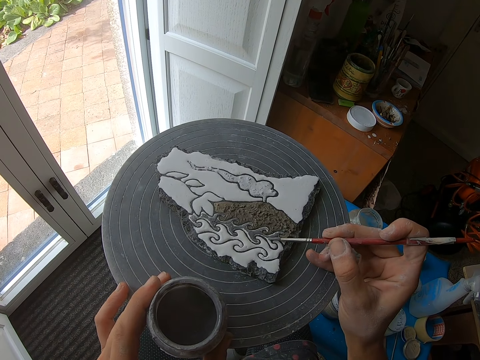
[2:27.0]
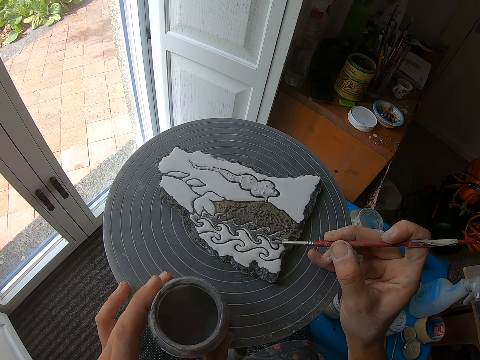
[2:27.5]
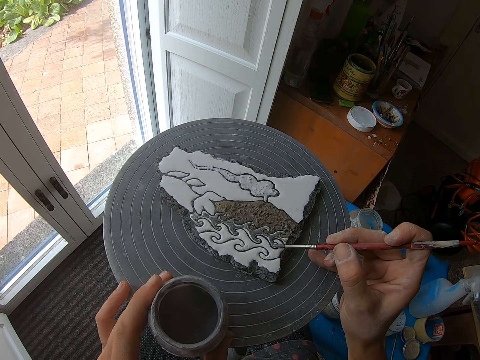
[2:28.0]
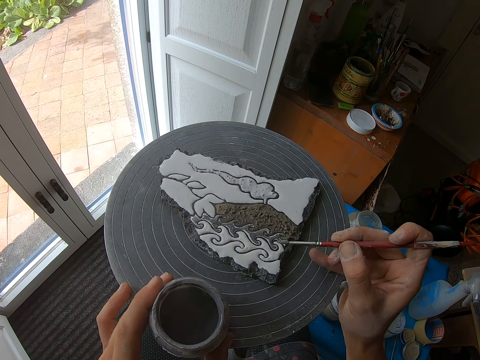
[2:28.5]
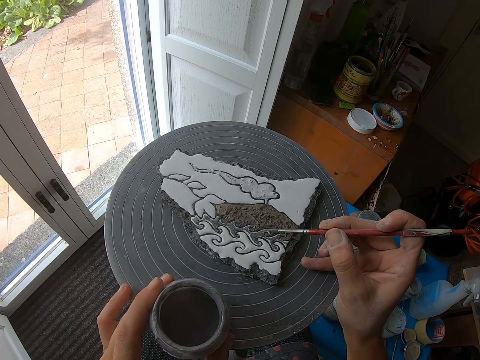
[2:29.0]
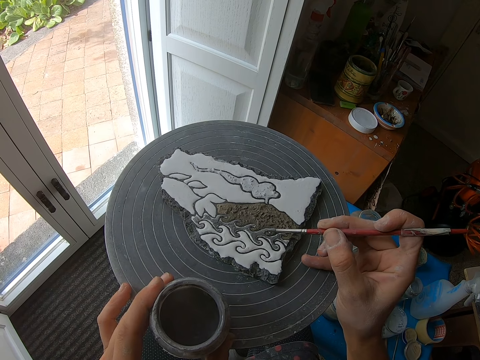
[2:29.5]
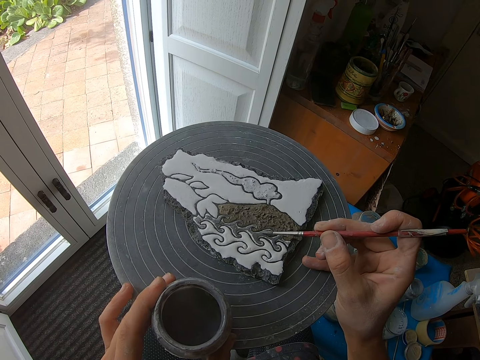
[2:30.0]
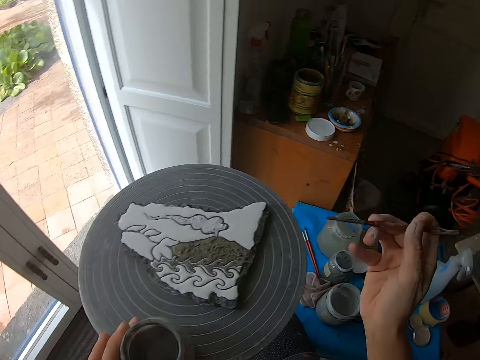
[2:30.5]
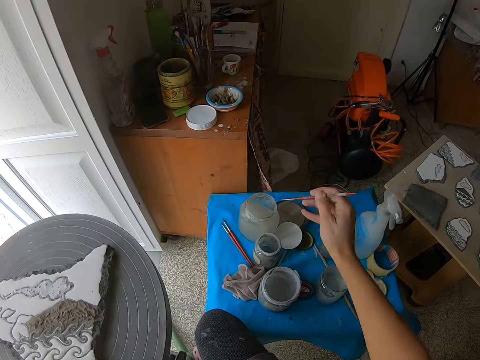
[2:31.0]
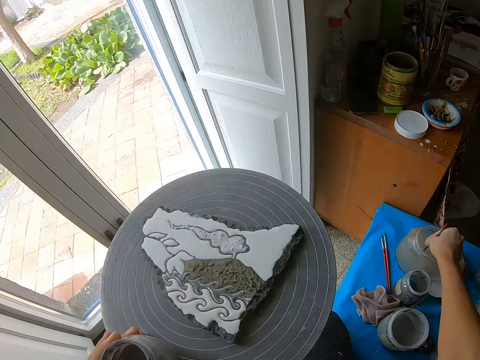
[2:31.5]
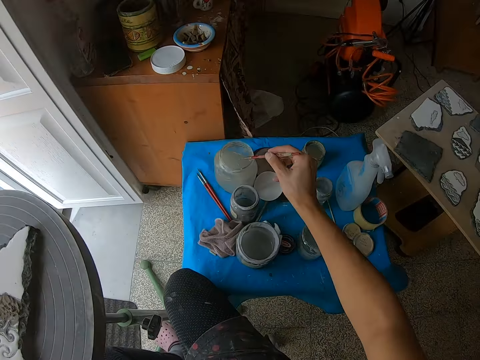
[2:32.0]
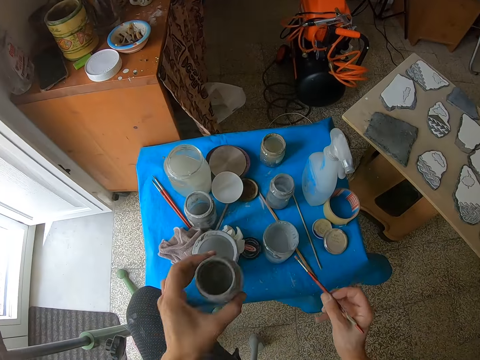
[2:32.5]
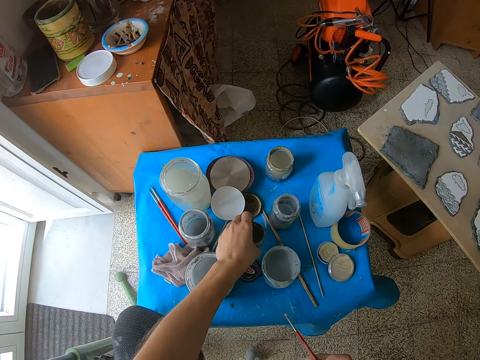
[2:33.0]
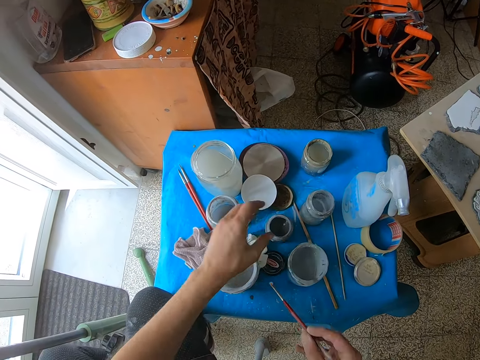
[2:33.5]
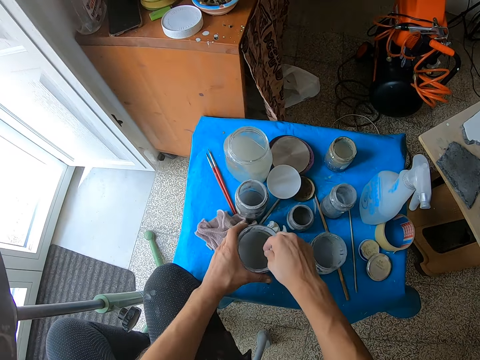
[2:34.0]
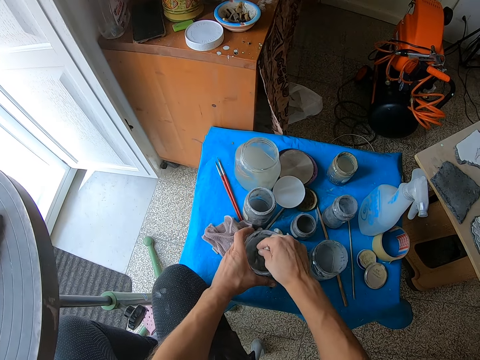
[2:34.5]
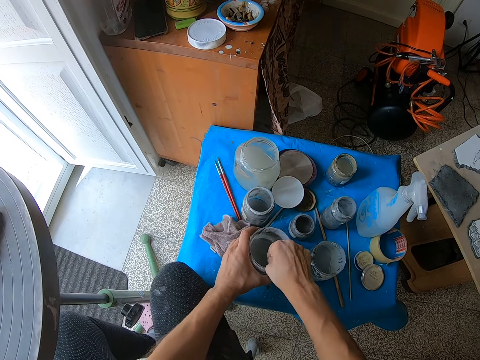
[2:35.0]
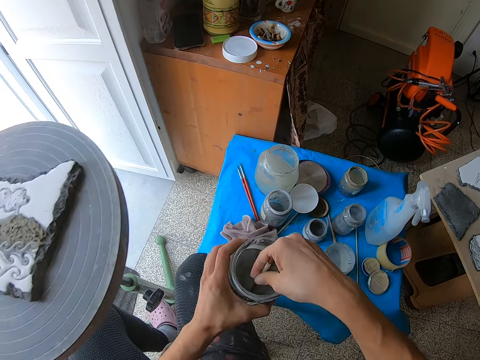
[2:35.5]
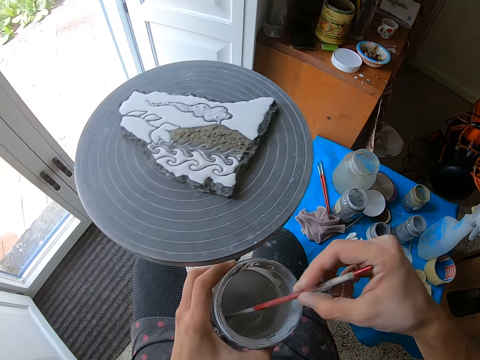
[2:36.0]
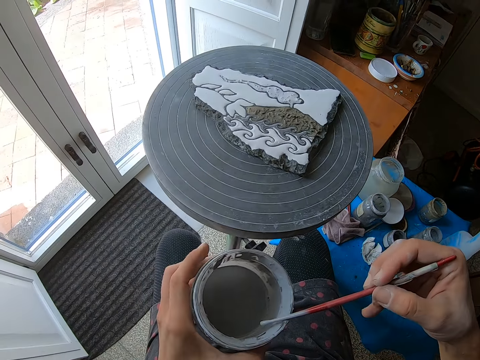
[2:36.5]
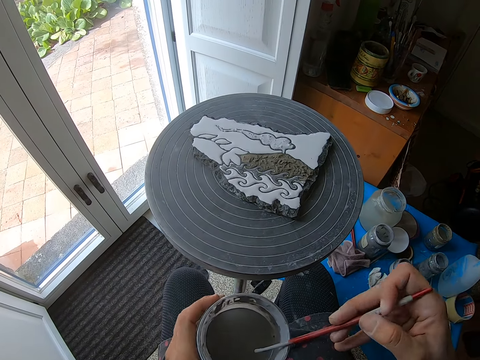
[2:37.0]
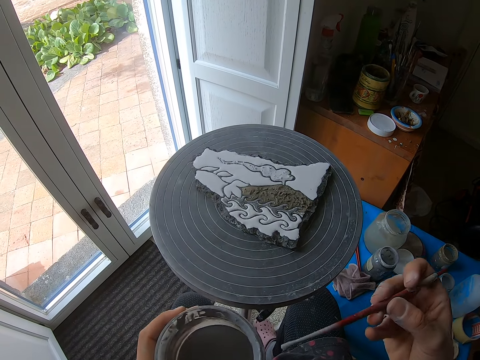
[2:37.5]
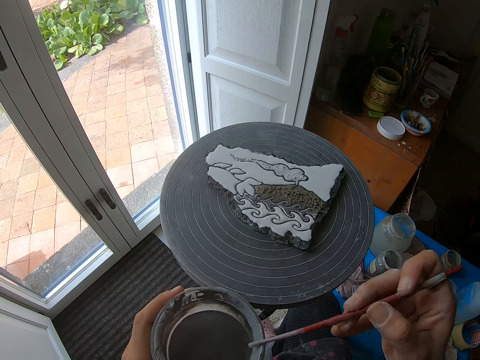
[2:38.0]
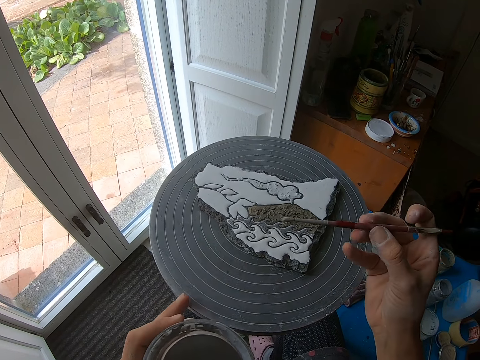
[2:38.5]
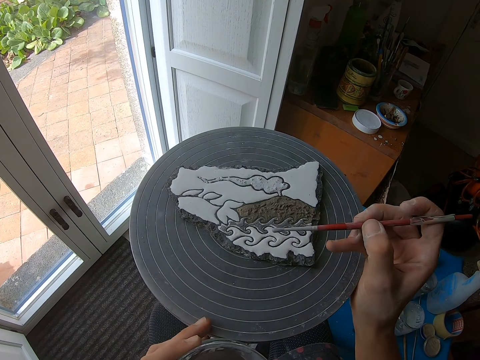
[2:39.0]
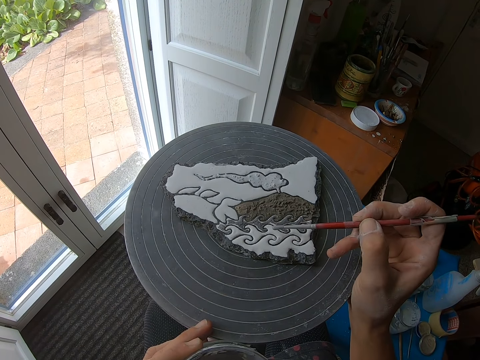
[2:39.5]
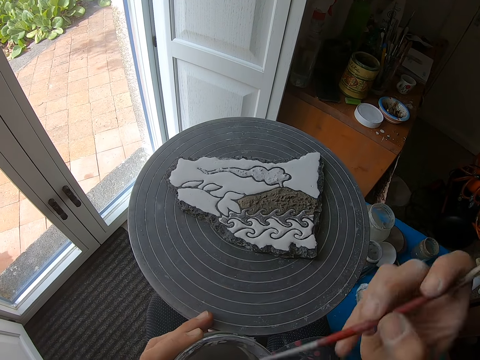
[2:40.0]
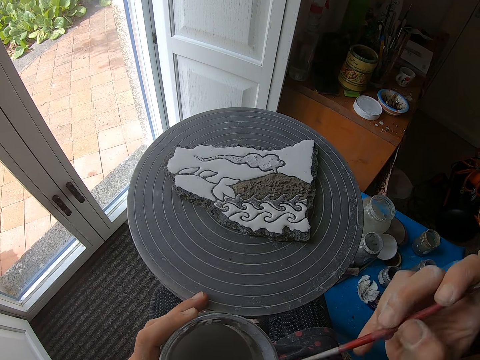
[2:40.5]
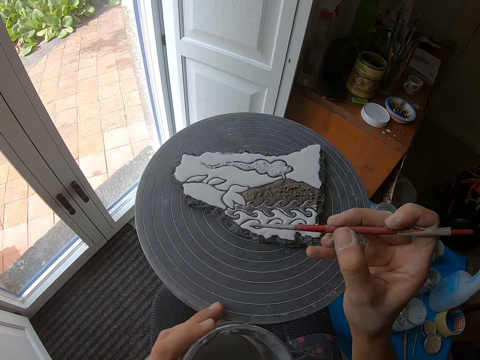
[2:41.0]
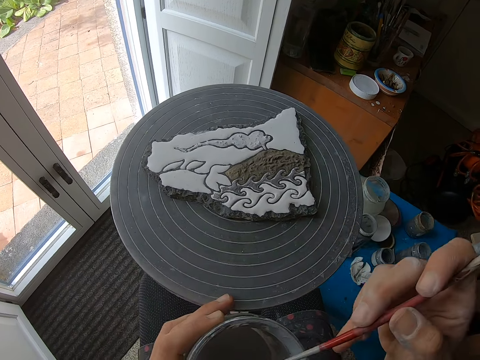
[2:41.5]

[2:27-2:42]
The camera wearer rinses a paintbrush in water. He dips the paintbrush in a bottle of paint with his right hand. He drops the bottle on the table with his left hand. He dips the paintbrush in the bottle of paint with his right hand. He rinses the paintbrush in water. He paints the stone with the paintbrush in his right hand. He rinses the paintbrush in water.

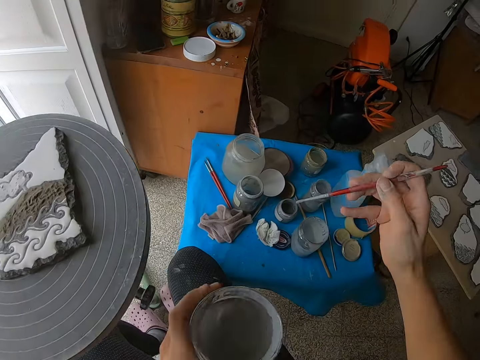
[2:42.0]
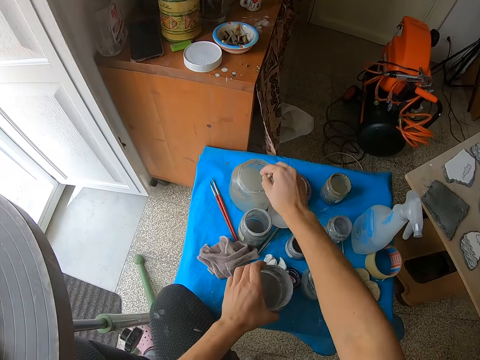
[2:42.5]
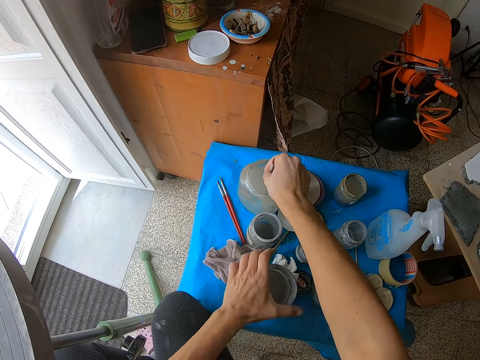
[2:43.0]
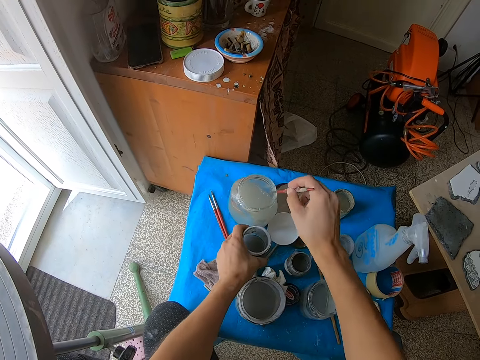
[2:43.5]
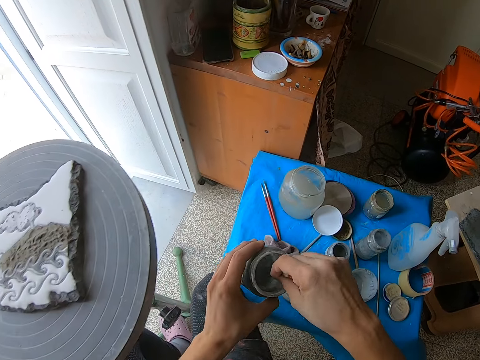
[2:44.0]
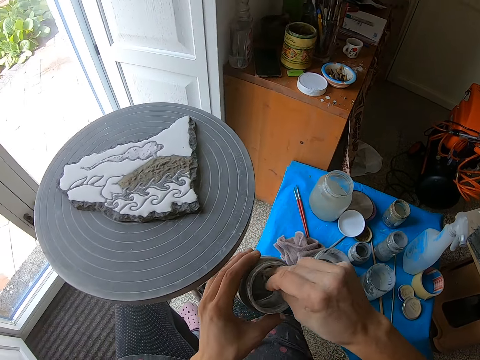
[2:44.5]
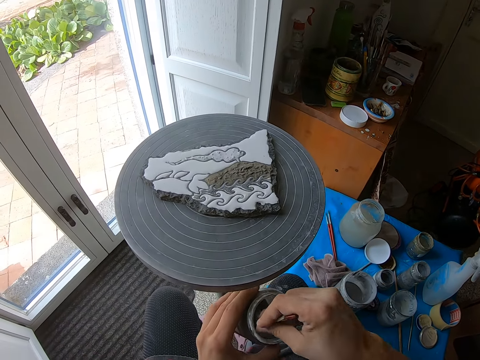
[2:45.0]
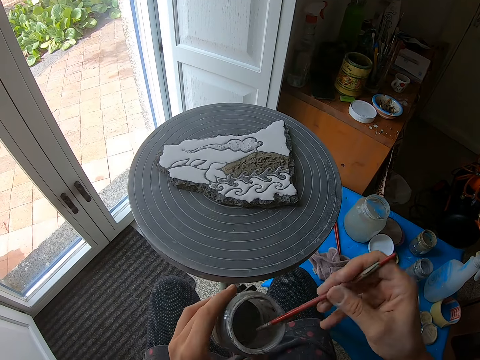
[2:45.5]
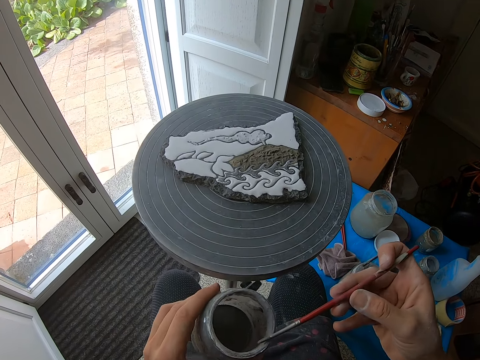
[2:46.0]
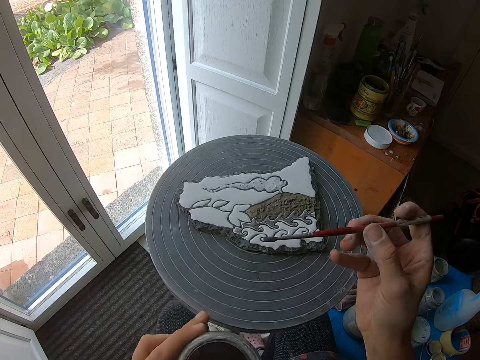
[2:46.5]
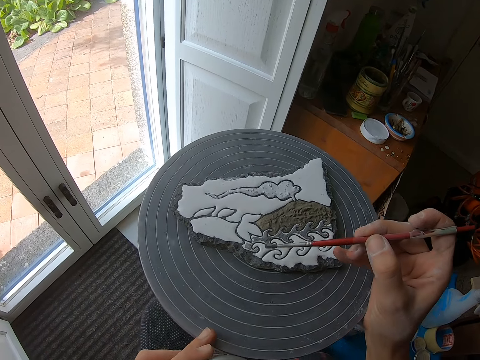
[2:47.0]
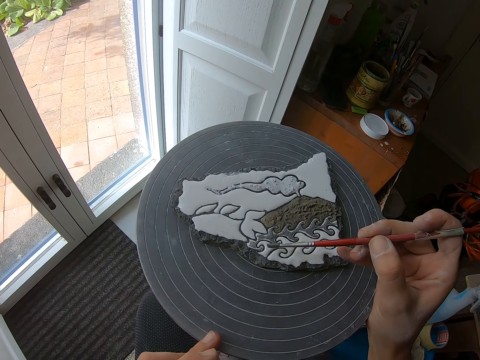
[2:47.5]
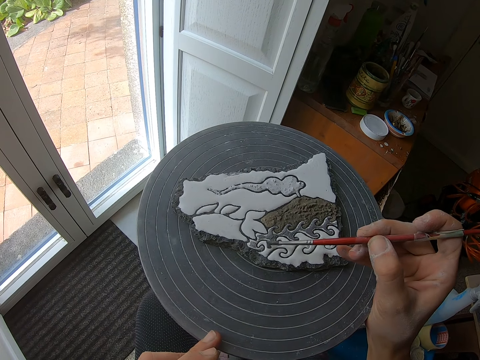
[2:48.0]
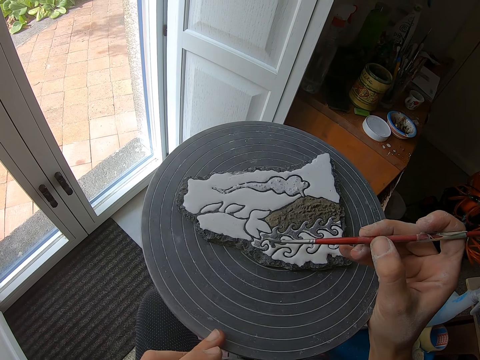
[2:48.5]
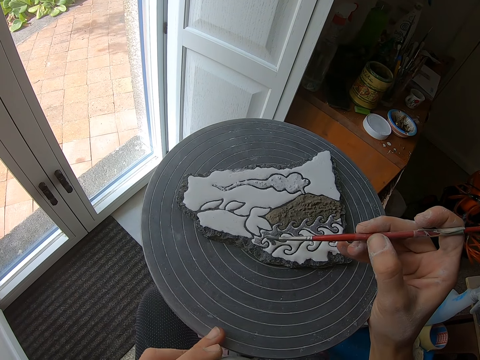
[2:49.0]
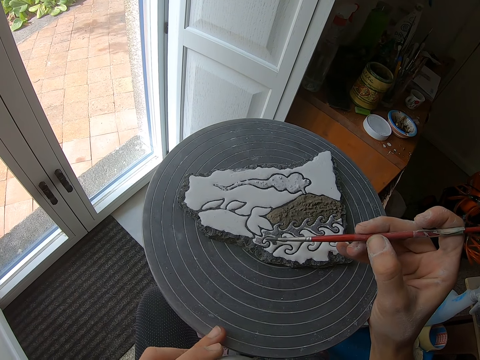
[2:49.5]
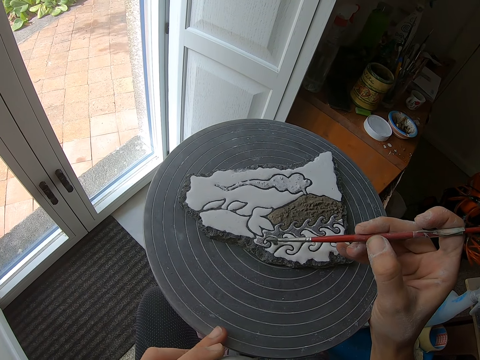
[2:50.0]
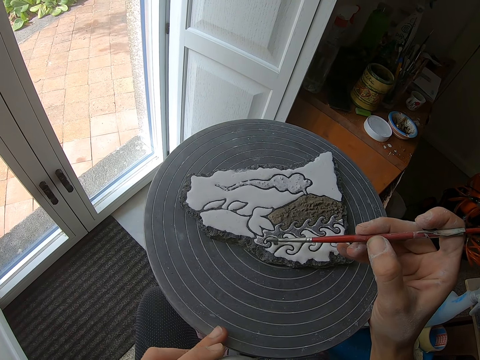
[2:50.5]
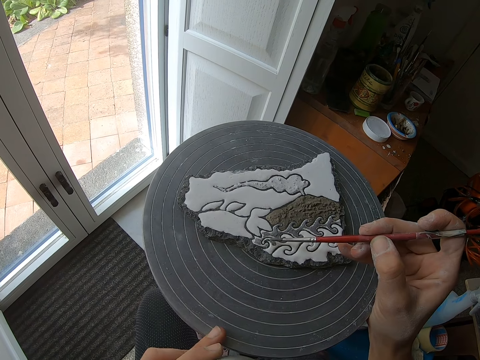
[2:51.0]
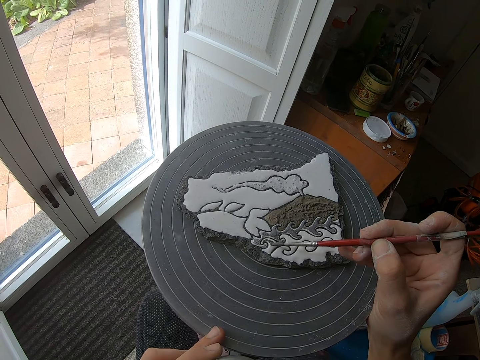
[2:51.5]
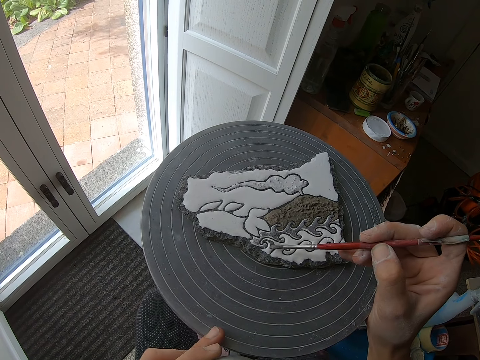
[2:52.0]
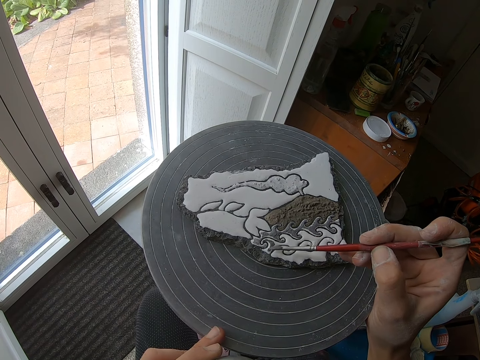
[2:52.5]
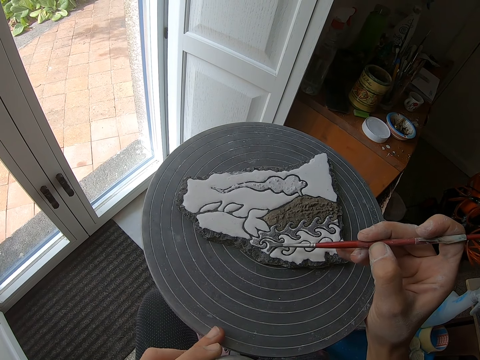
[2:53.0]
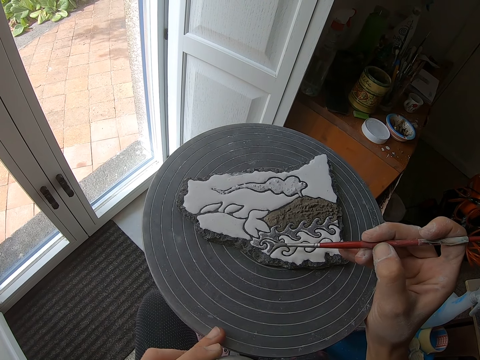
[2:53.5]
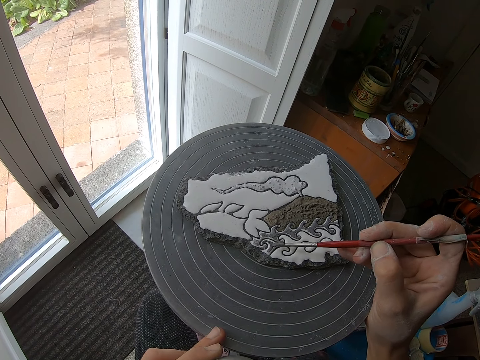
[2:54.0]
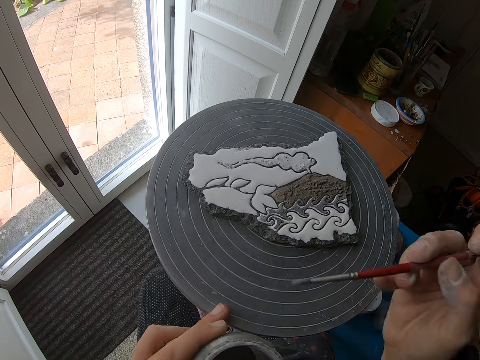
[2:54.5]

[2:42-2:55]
The camera wearer dips the paintbrush in a bottle of paint with his right hand. He rinses the paintbrush in water. He drops the bottle on the table with his left hand. He carries the bottle from the table with his left hand. He dips the paintbrush in the bottle of paint with his right hand. He paints the stone with the paintbrush in his right hand.
